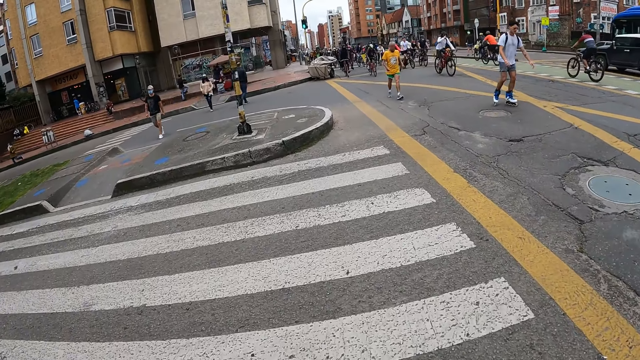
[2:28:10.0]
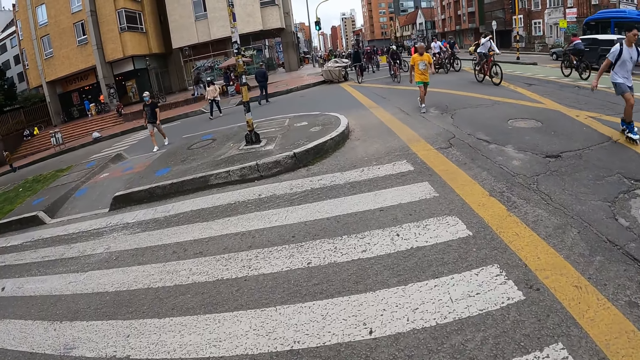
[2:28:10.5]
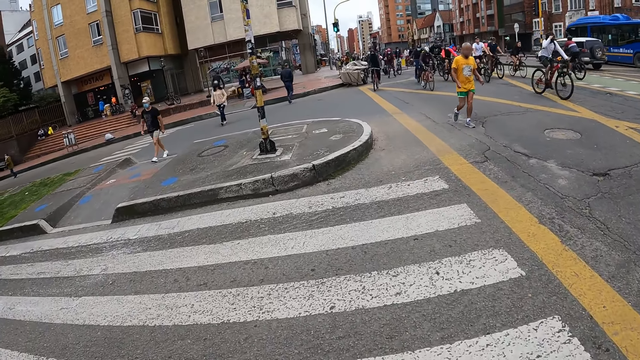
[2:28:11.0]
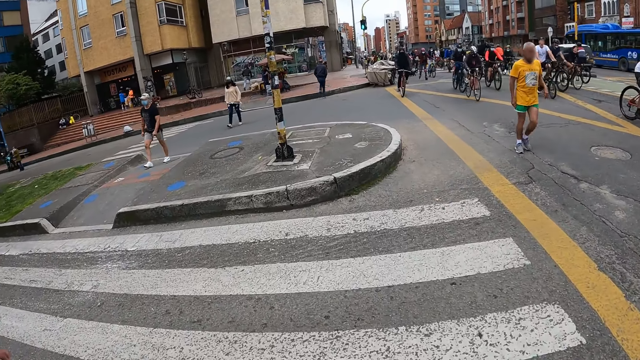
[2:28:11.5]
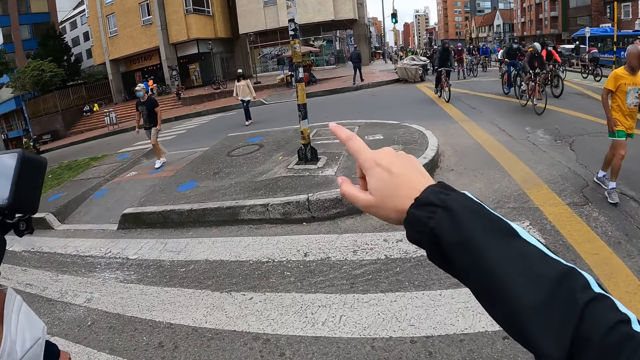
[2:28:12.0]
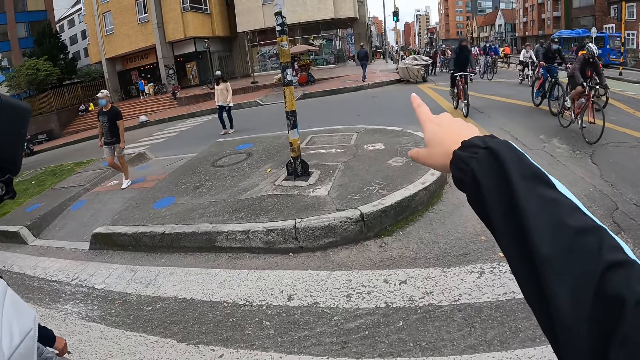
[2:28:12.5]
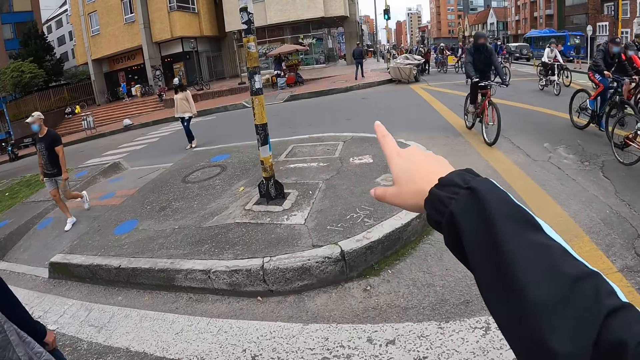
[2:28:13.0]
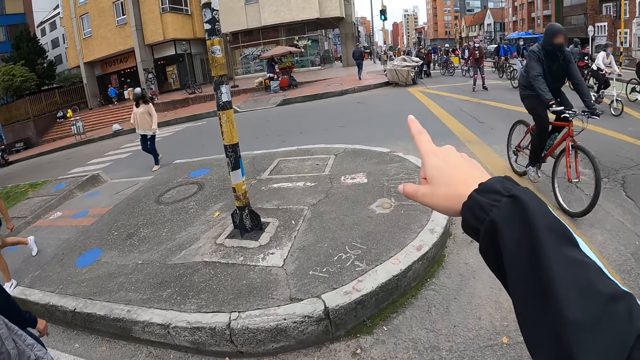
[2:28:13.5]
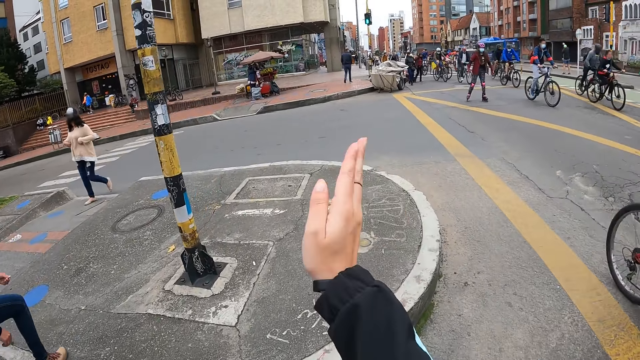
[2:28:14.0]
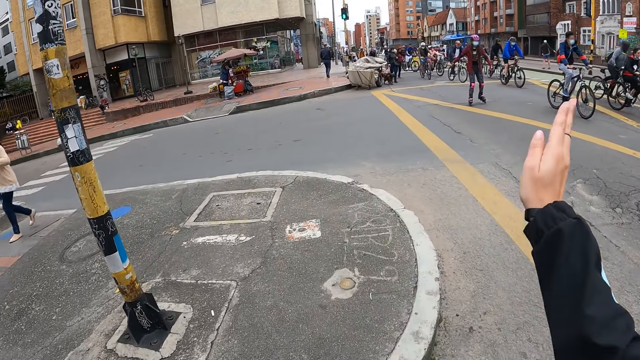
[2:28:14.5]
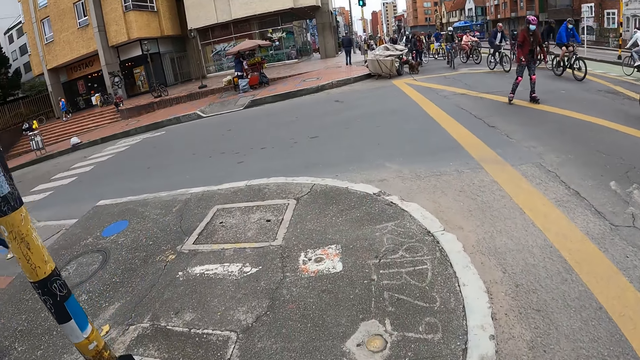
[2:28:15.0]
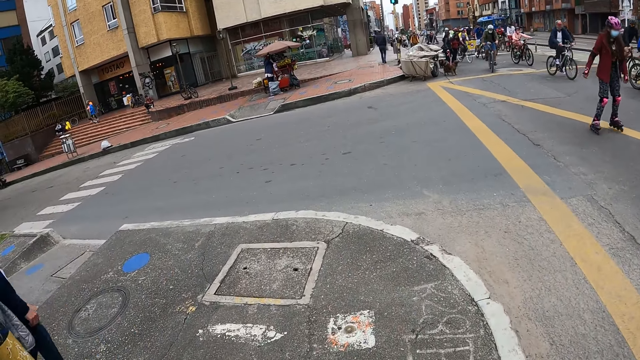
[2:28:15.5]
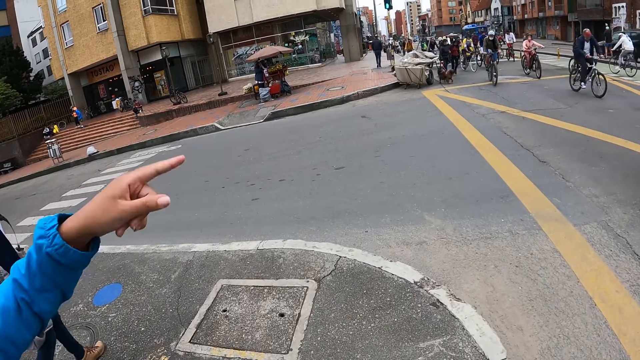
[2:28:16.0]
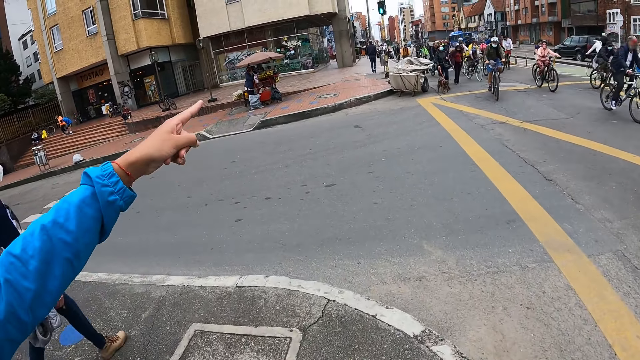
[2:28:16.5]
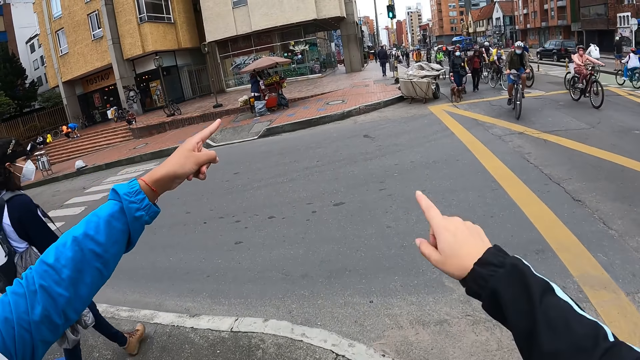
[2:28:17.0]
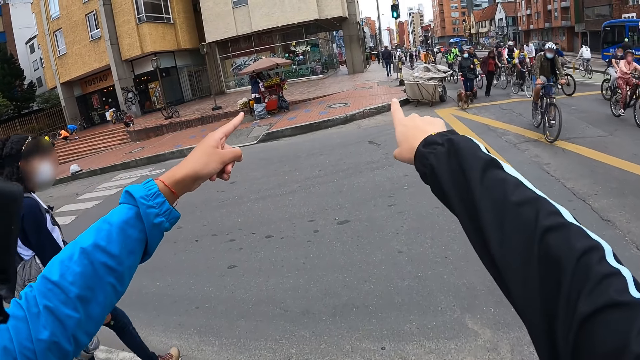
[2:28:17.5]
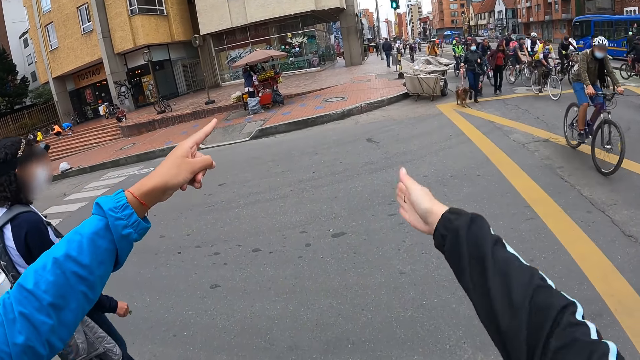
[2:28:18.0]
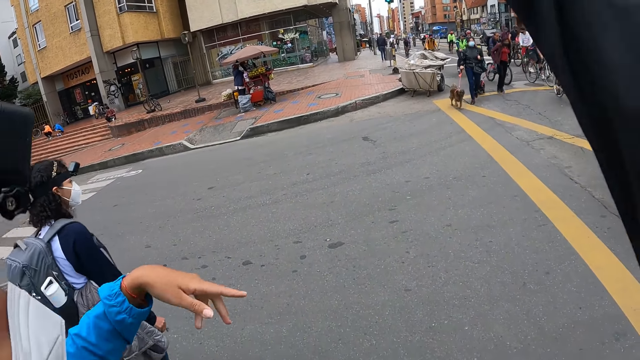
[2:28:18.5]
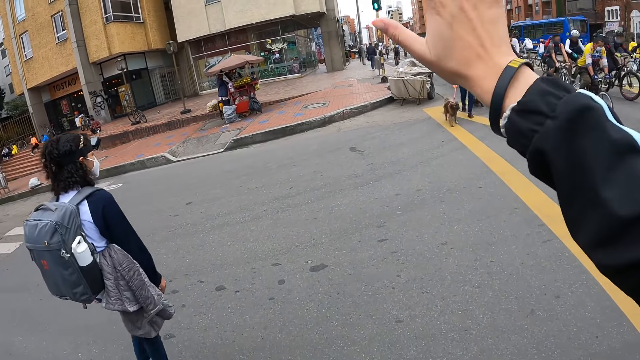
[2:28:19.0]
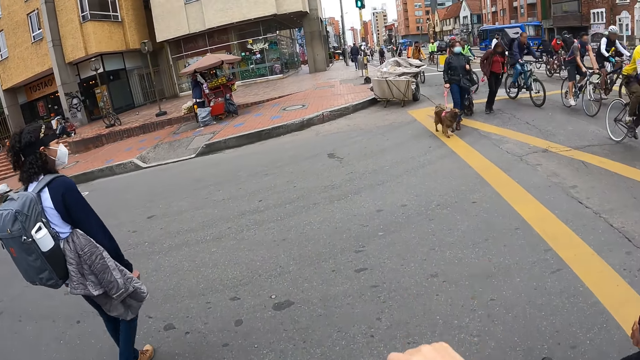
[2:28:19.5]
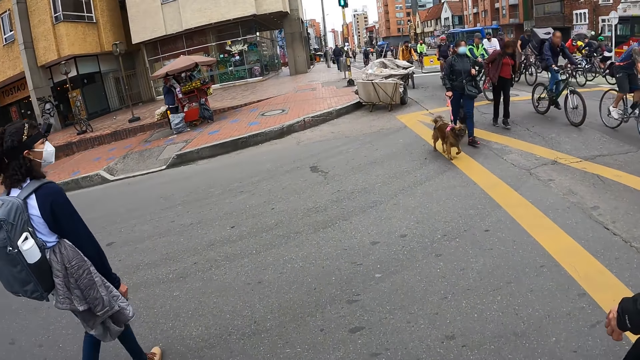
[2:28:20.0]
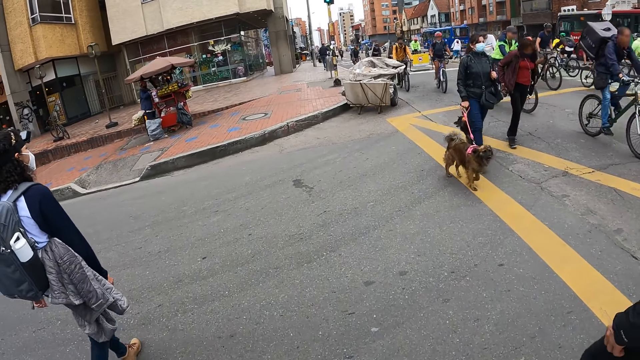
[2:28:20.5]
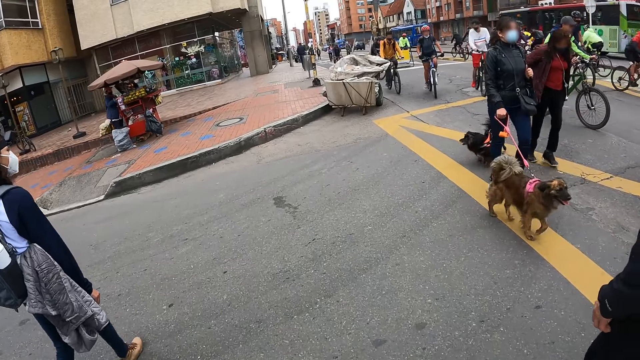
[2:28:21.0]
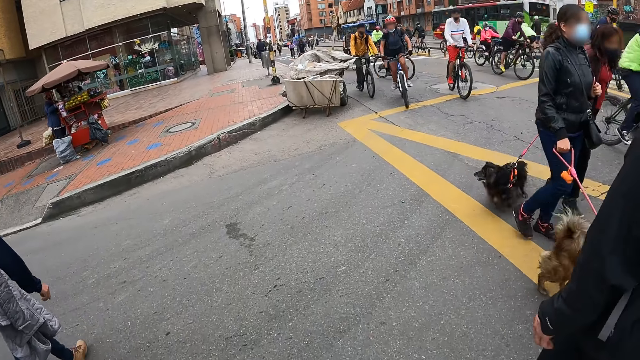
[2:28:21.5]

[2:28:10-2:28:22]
The camera wearer points out her hand. She interacts with the woman. The woman points out her hand.

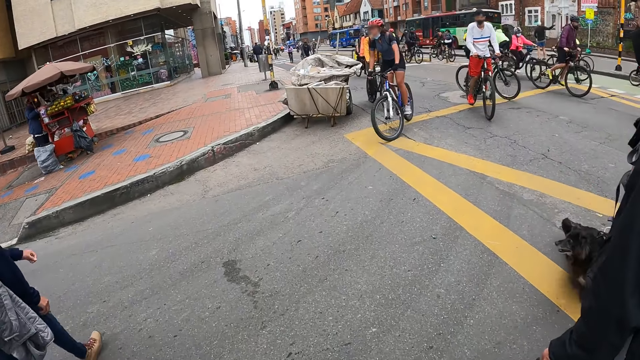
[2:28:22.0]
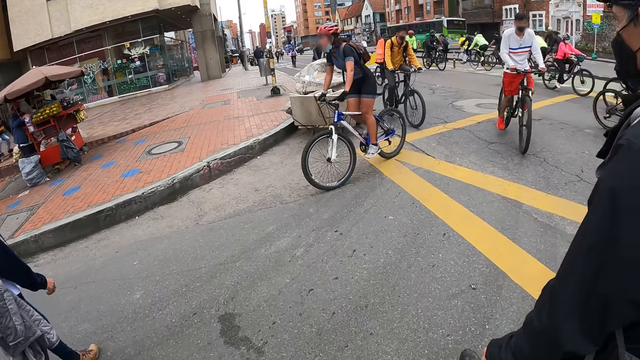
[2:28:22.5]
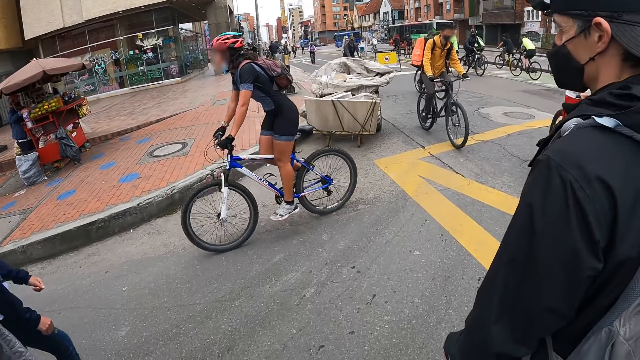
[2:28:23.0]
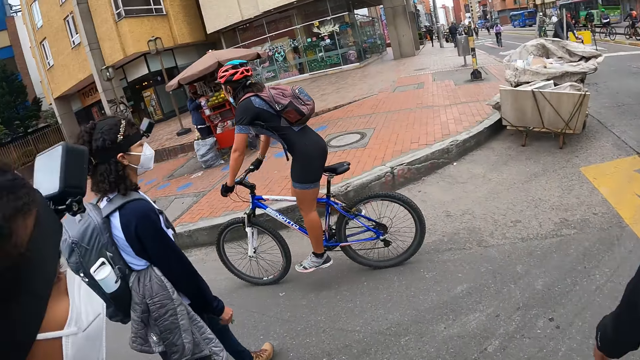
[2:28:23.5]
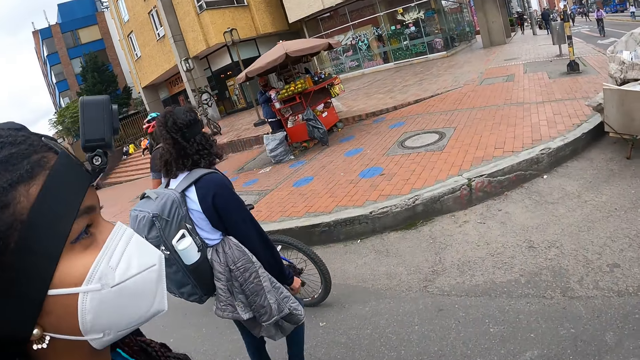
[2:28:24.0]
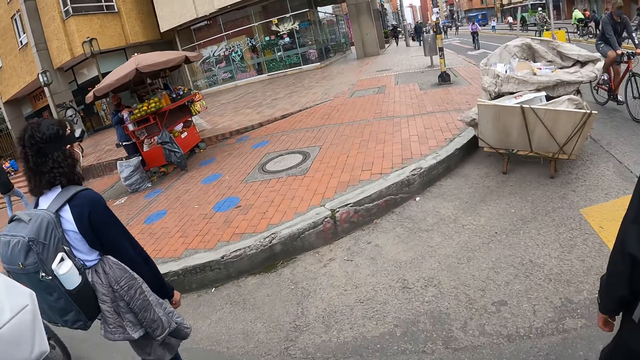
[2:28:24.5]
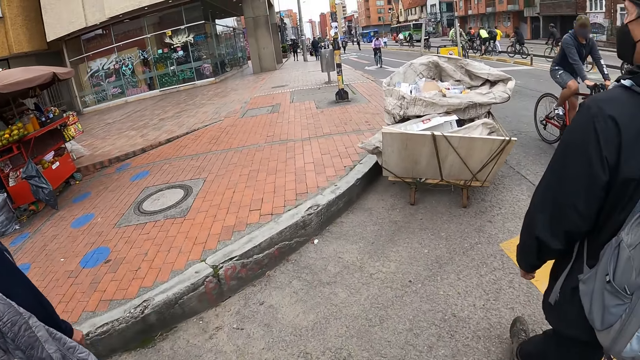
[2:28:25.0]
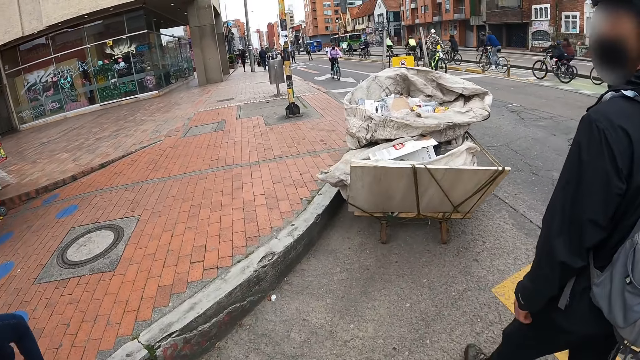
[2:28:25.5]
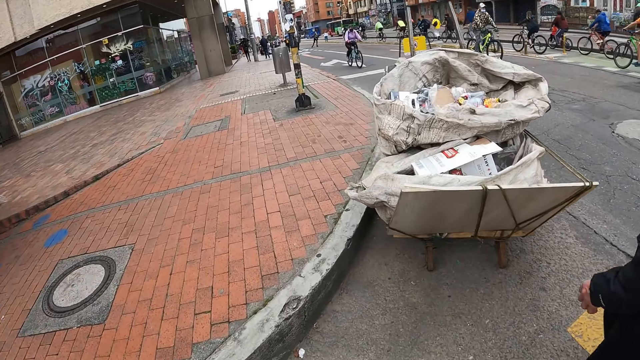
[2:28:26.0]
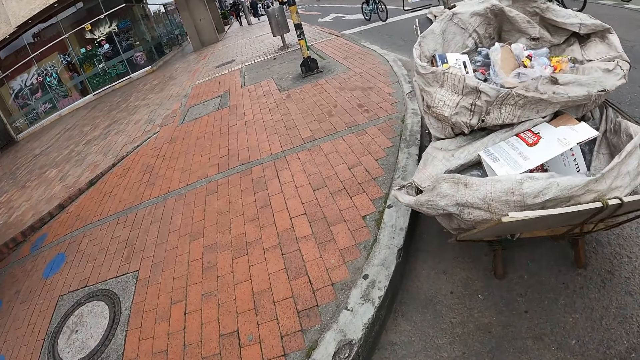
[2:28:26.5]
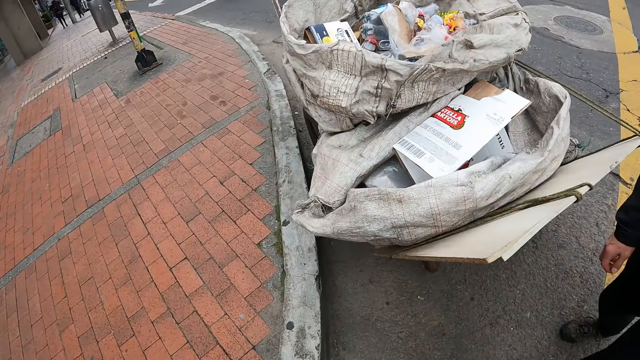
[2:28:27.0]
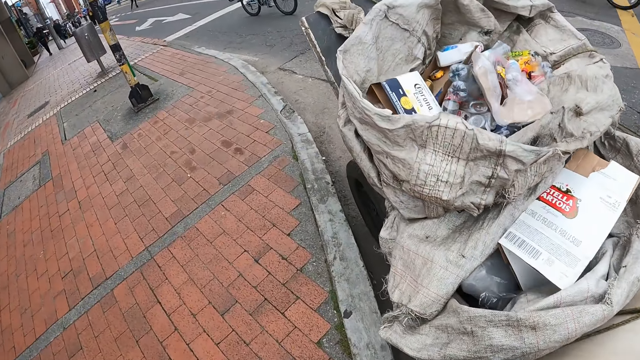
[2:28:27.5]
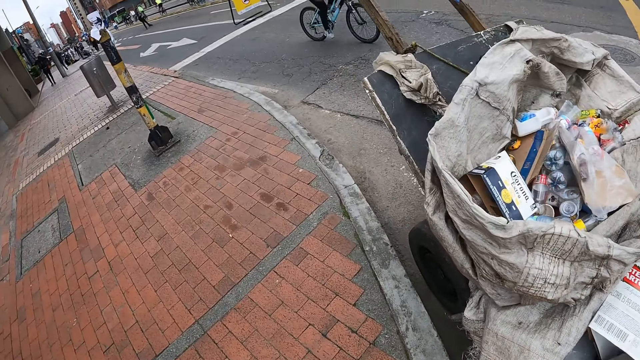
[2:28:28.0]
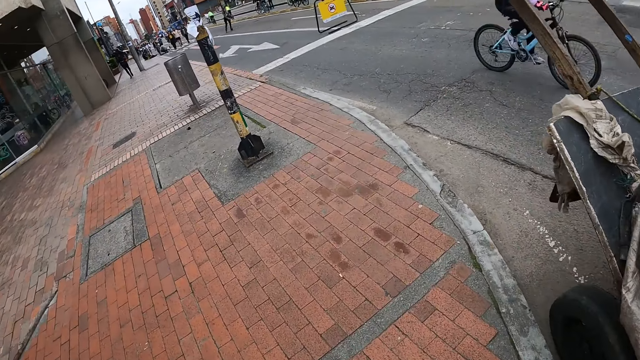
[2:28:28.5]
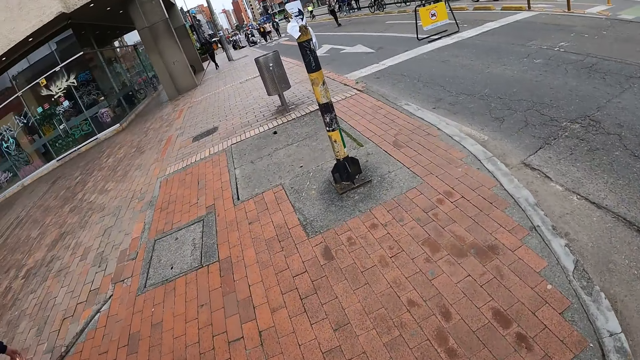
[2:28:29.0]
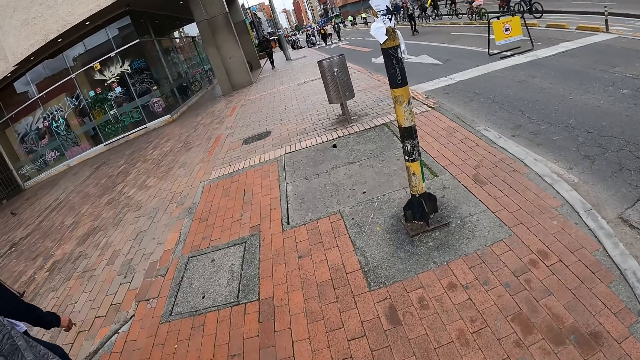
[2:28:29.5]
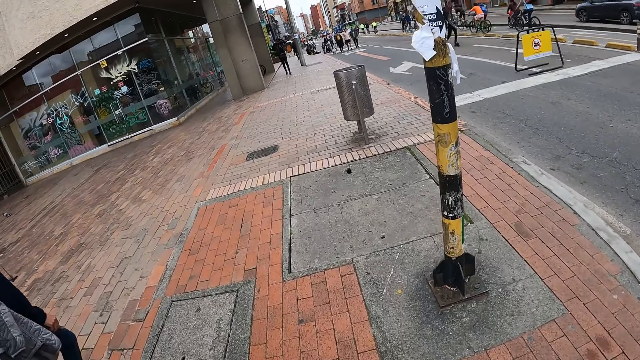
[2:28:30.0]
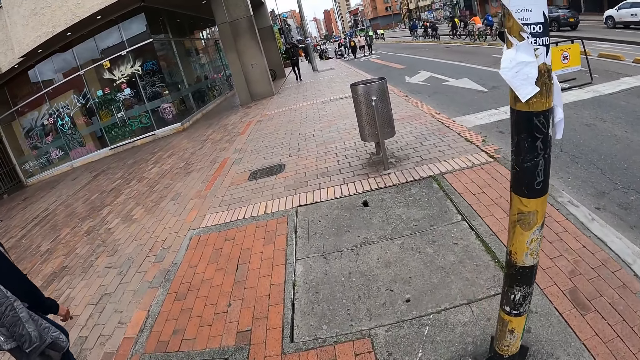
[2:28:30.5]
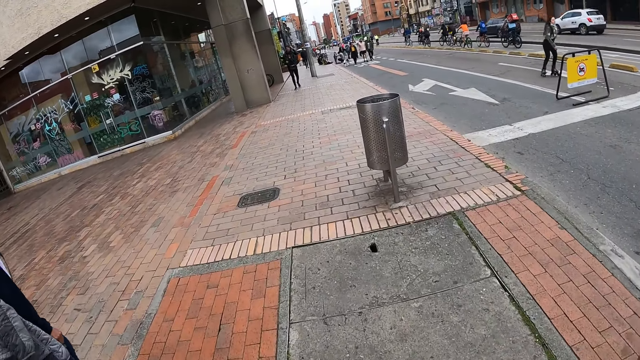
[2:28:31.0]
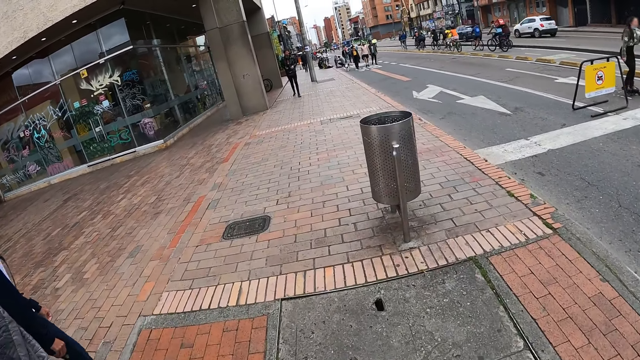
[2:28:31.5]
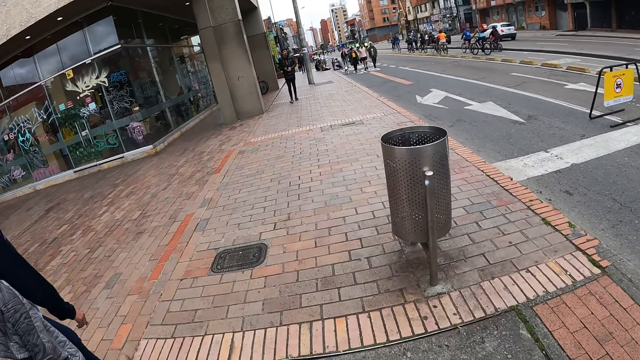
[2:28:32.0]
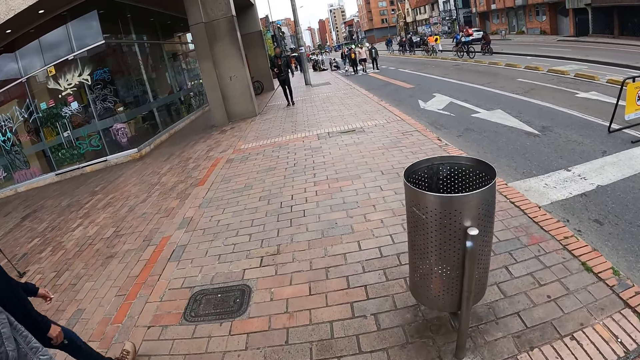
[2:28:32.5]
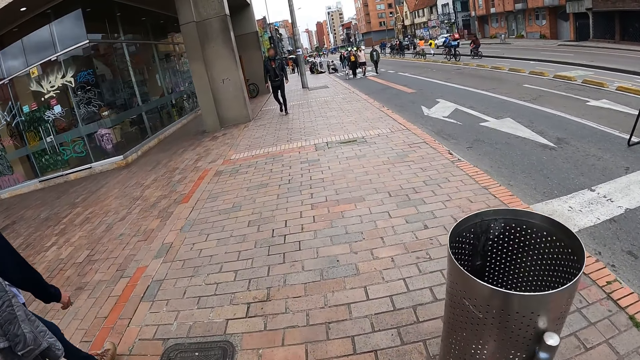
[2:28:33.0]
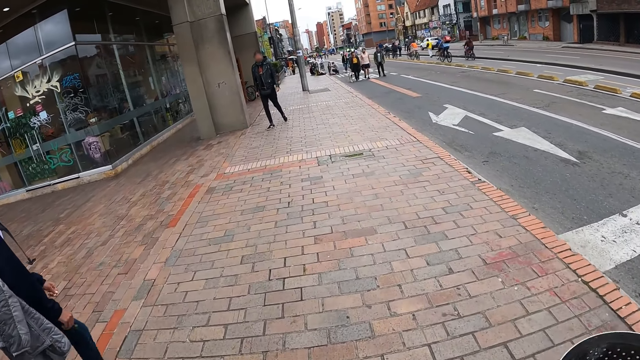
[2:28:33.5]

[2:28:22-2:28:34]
The camera wearer walks on a walkway on the road.
